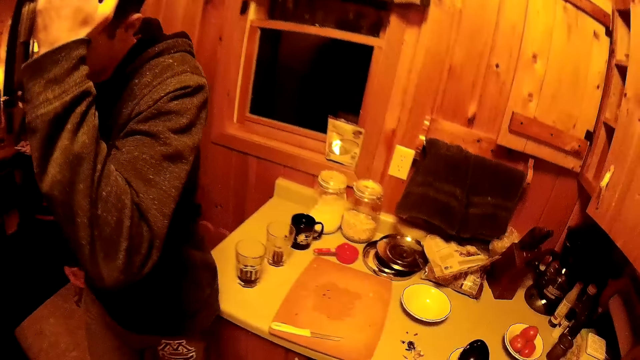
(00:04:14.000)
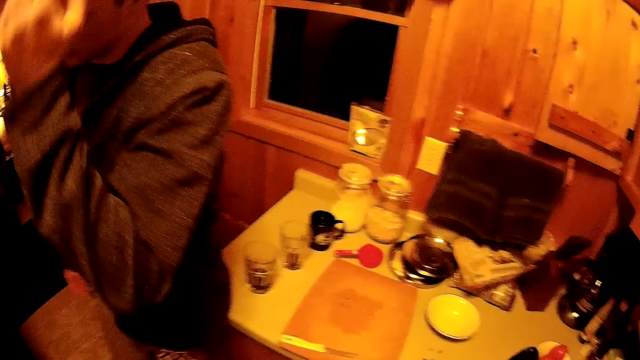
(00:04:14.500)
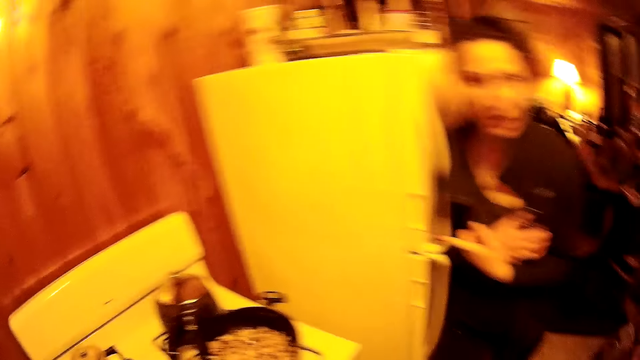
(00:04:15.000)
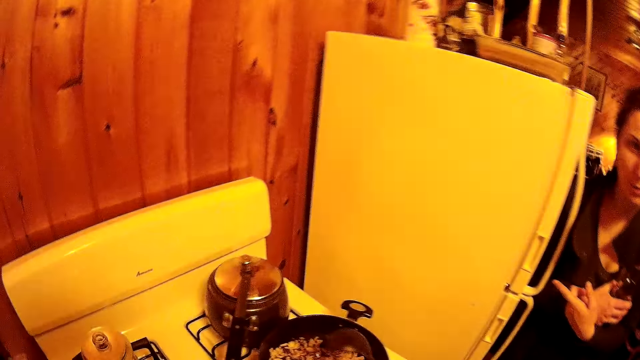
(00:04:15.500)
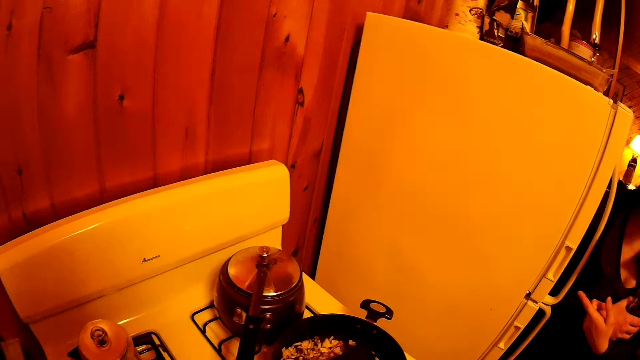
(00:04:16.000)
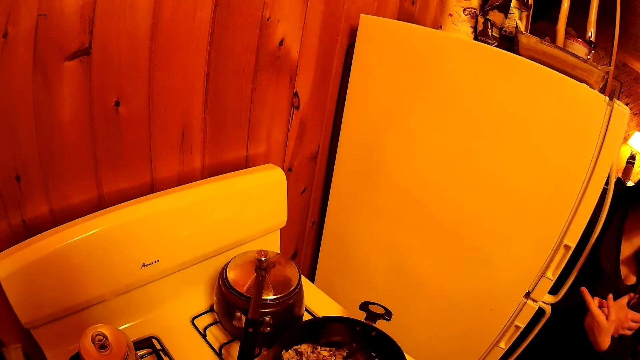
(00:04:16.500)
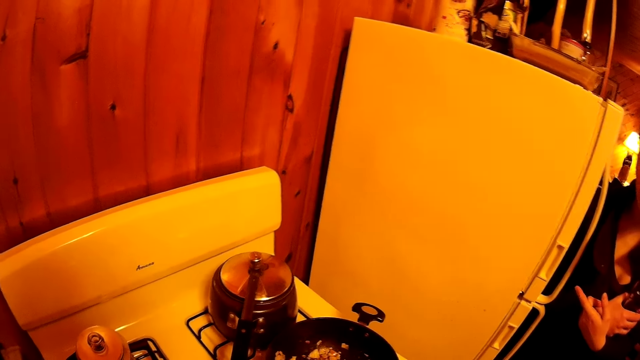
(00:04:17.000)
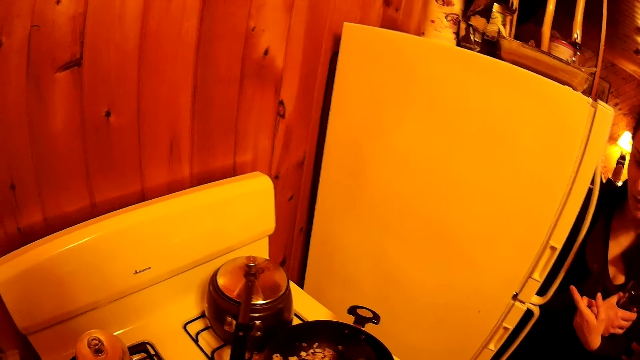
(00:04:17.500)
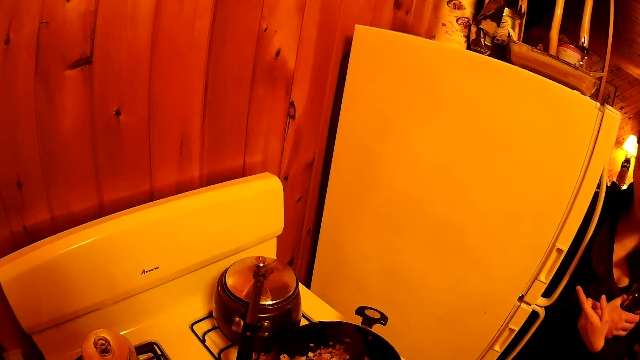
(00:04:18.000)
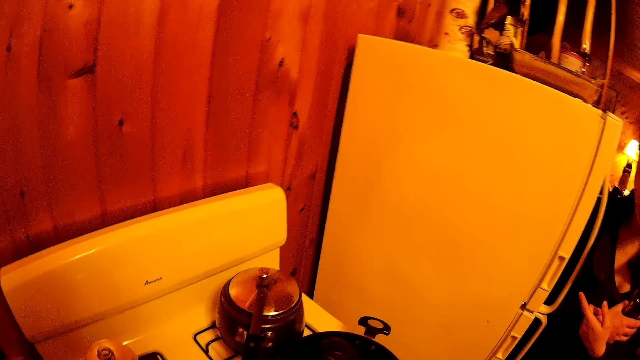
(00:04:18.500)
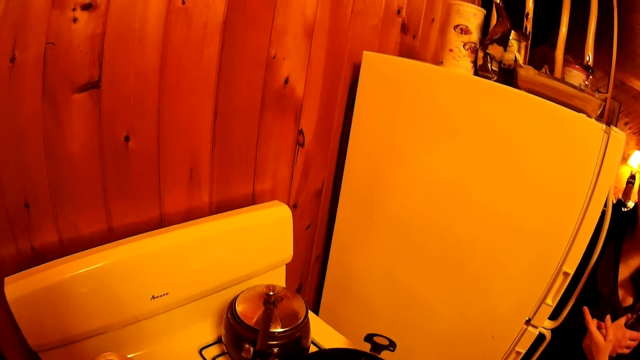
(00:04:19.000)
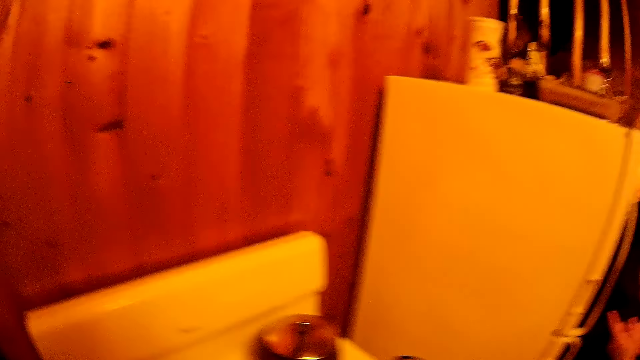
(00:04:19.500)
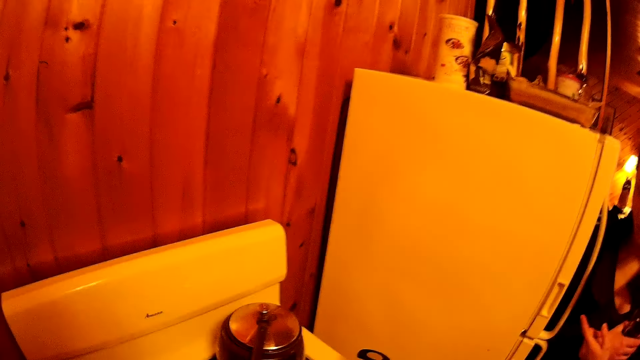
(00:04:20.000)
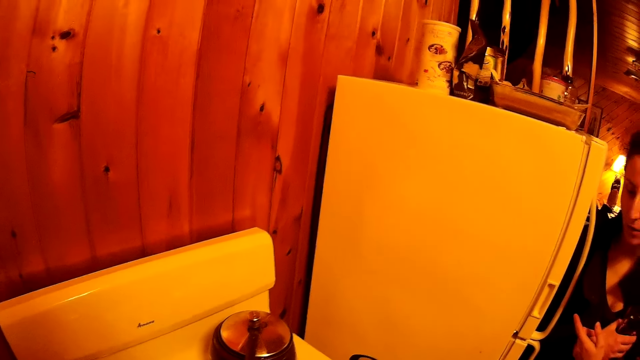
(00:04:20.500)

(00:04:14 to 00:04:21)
The camera wearer stirs the ingredients.

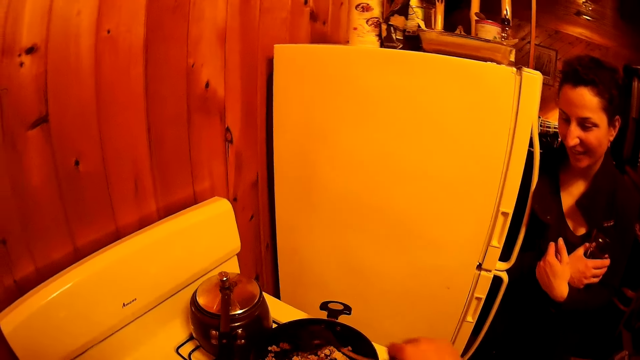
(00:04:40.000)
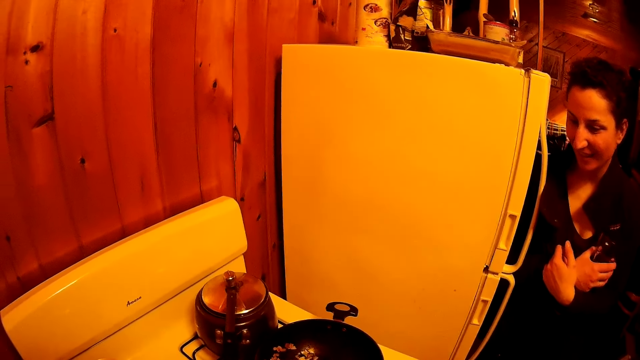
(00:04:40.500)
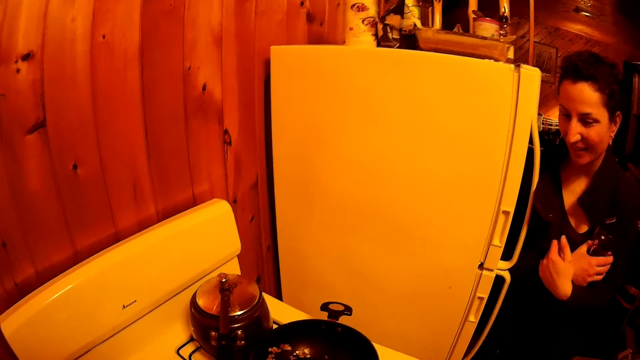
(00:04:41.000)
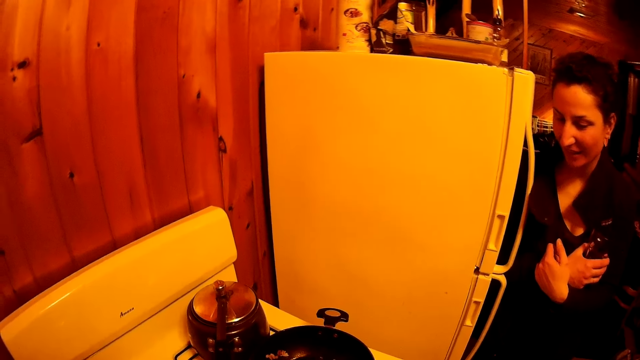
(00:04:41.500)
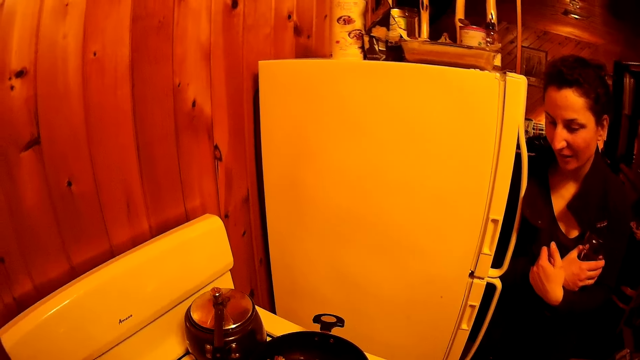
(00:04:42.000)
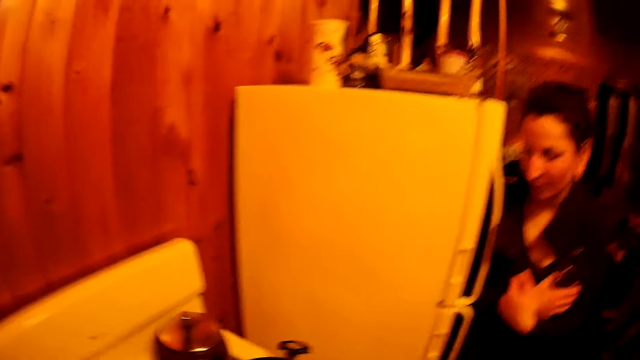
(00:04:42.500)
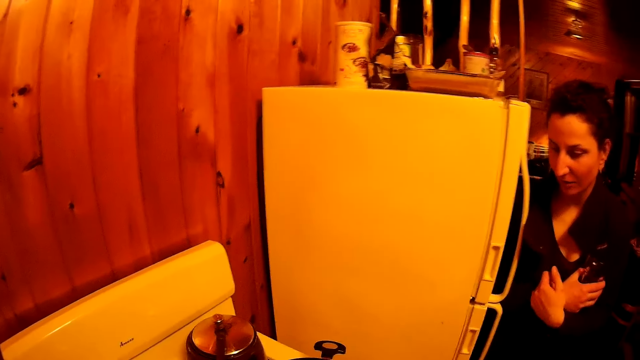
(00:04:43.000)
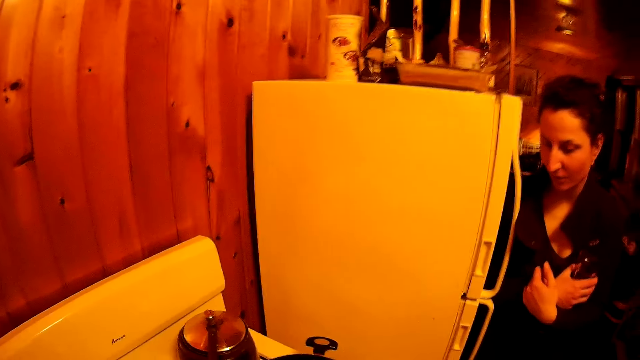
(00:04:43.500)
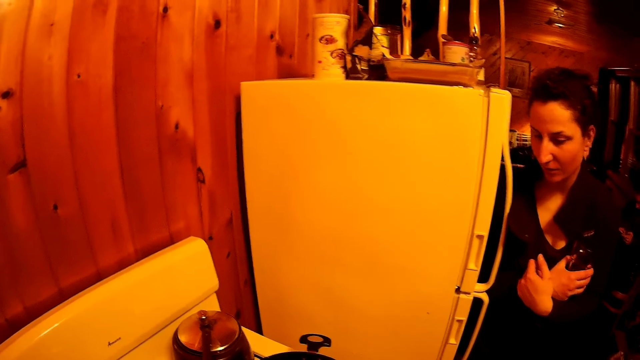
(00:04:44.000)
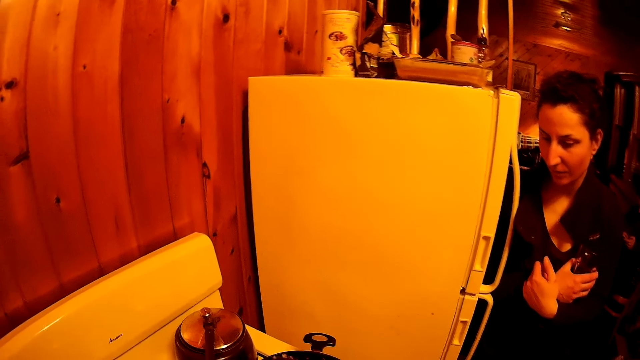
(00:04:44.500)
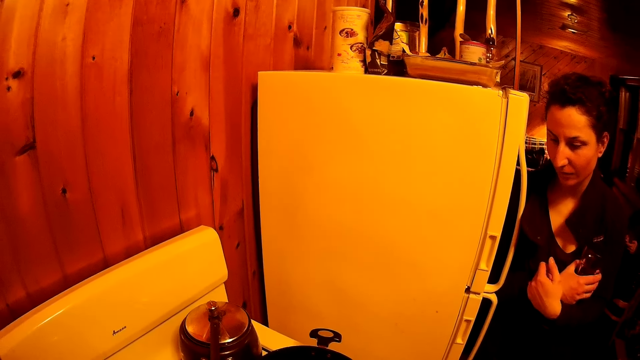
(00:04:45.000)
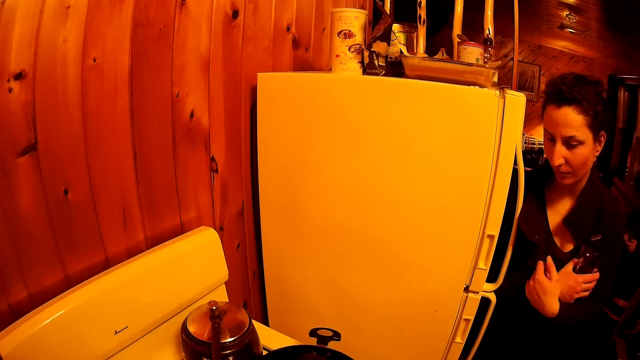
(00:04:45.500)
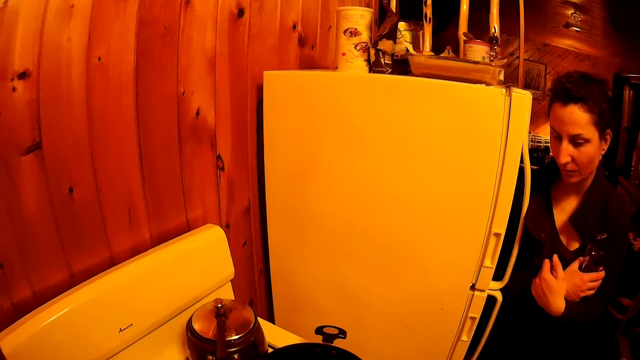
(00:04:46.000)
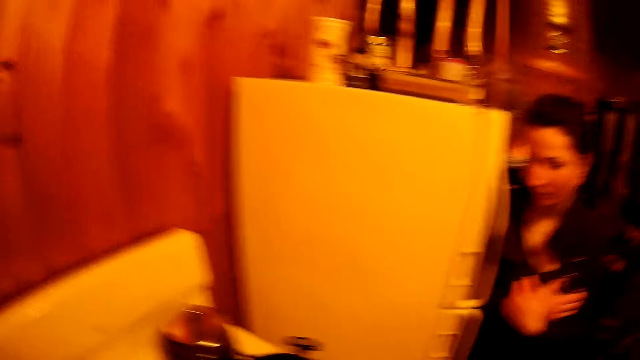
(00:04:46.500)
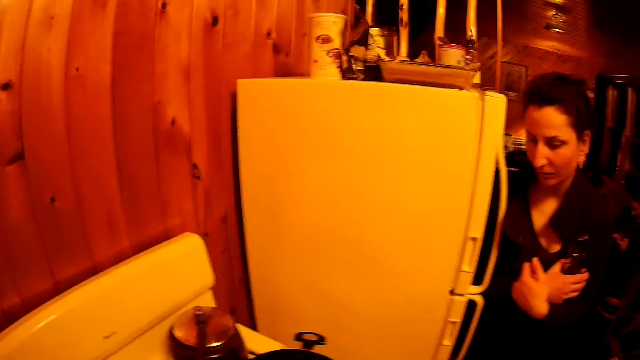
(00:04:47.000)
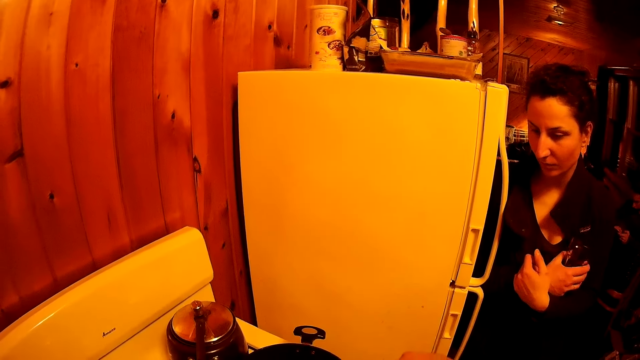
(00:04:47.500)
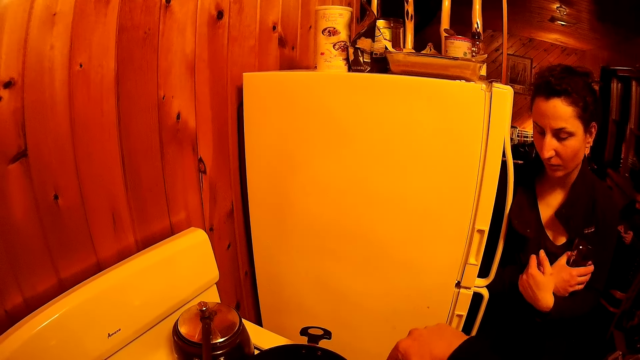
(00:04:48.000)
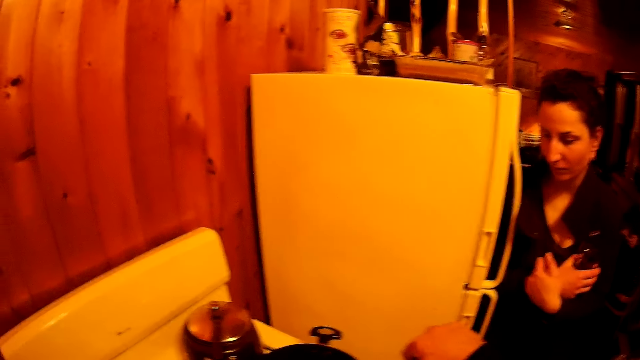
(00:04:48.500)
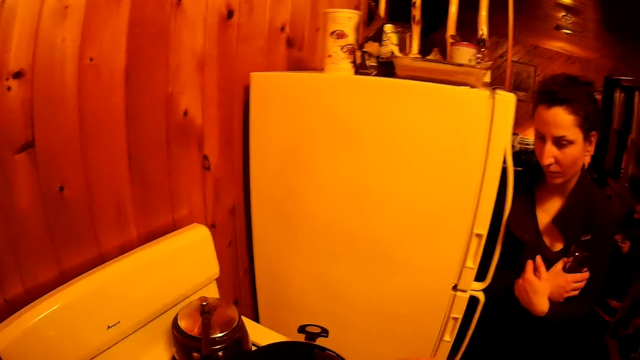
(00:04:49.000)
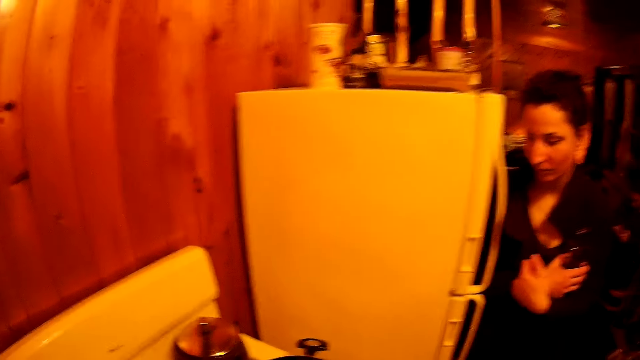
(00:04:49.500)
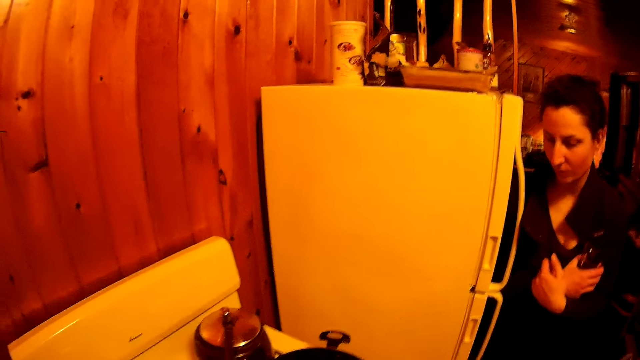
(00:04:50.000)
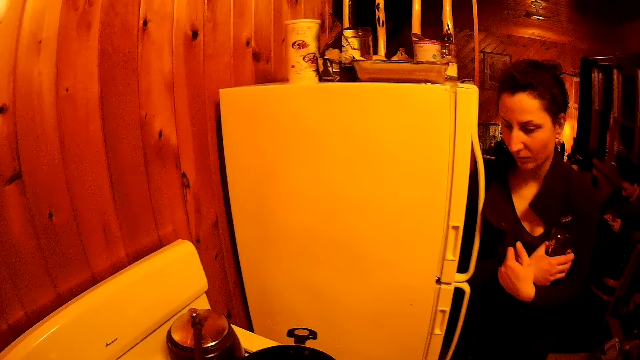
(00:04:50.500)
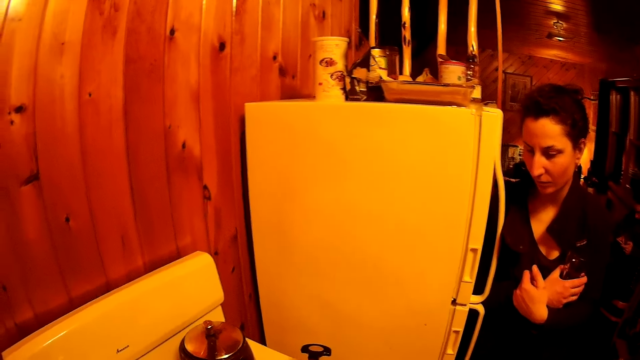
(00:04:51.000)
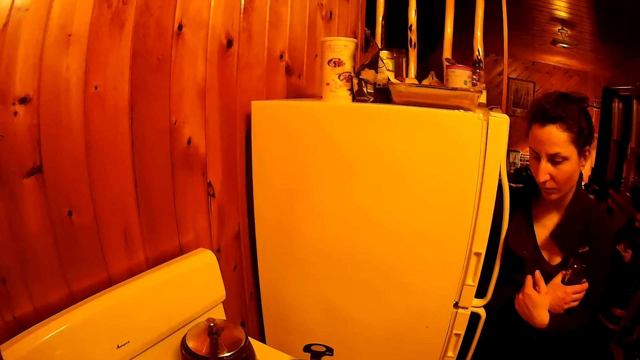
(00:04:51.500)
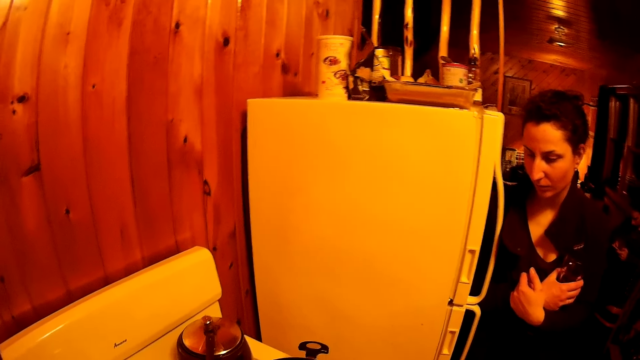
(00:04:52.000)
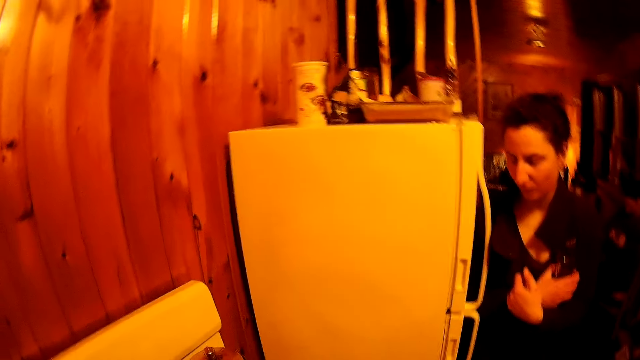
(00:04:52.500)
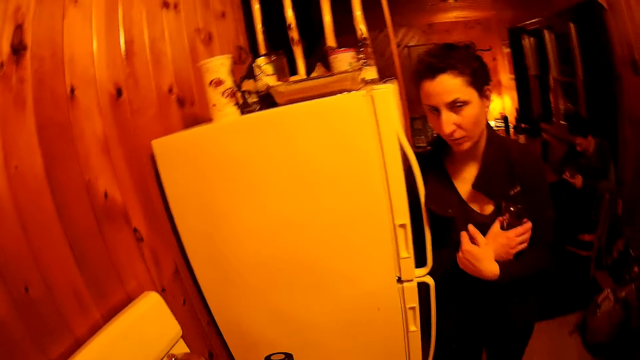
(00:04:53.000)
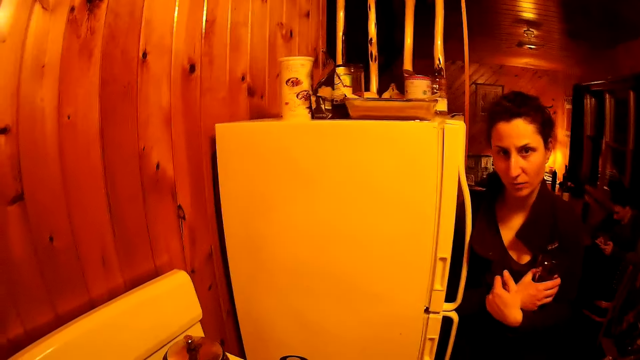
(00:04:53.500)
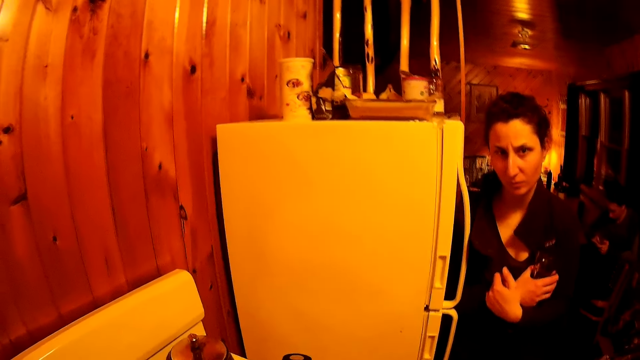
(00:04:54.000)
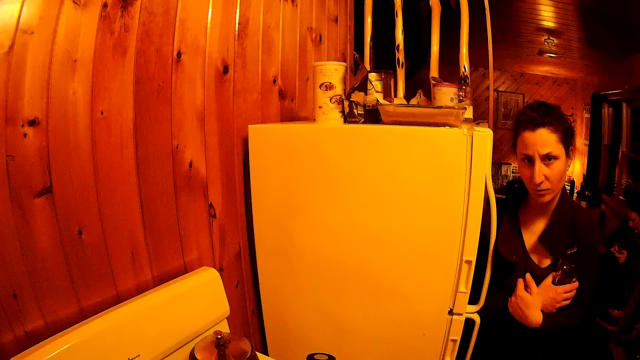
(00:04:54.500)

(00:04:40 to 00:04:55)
The camera wearer fries food on a frying pan.
